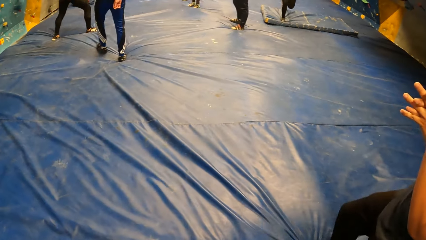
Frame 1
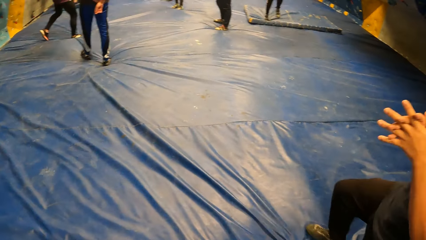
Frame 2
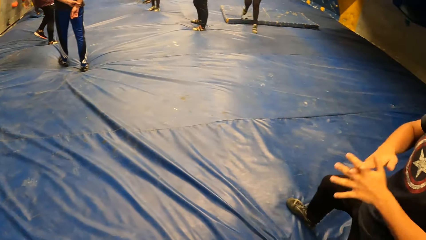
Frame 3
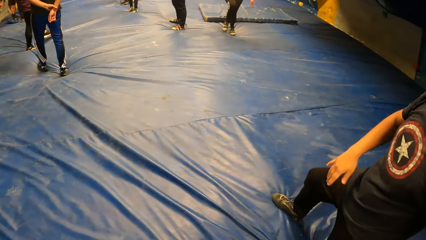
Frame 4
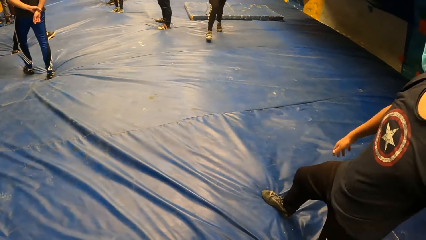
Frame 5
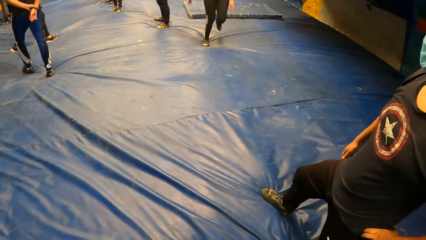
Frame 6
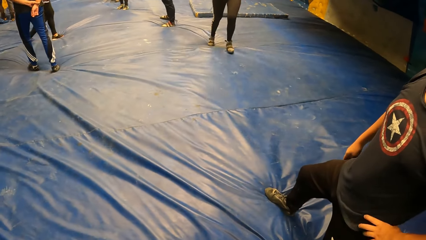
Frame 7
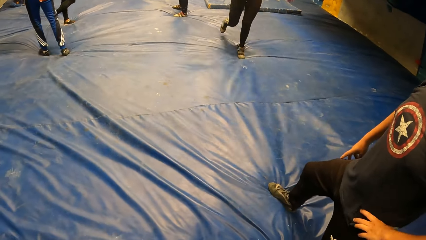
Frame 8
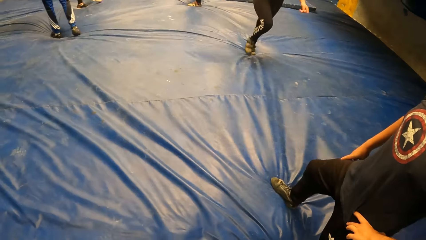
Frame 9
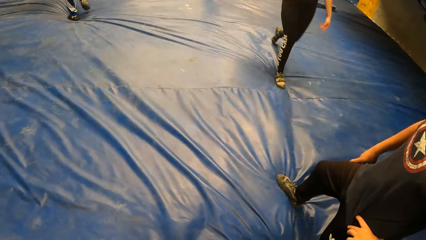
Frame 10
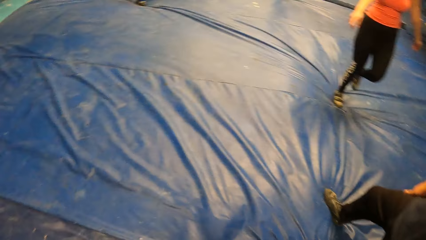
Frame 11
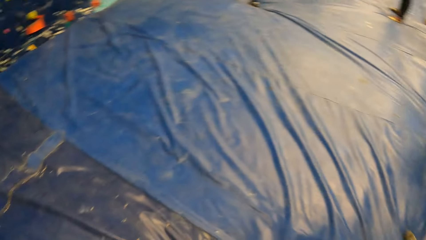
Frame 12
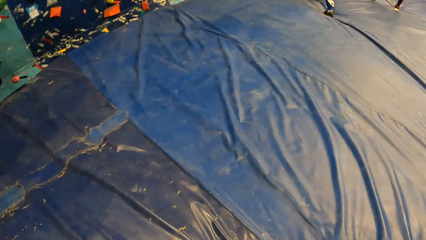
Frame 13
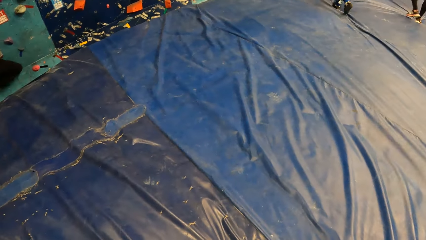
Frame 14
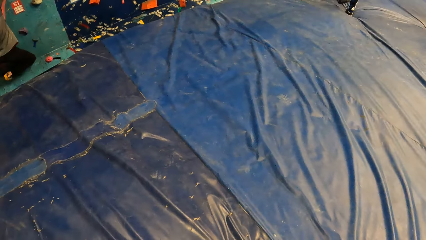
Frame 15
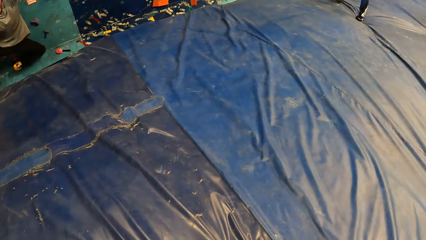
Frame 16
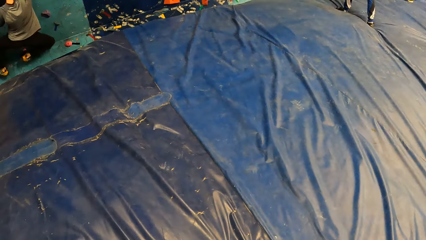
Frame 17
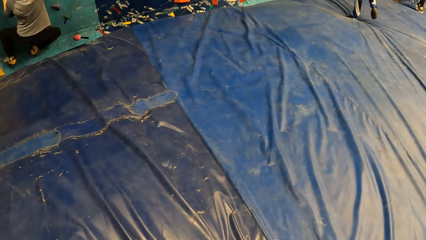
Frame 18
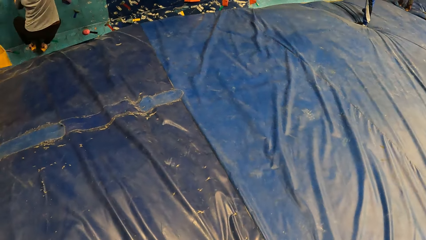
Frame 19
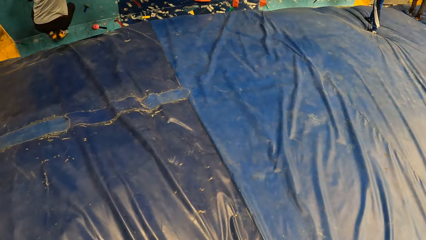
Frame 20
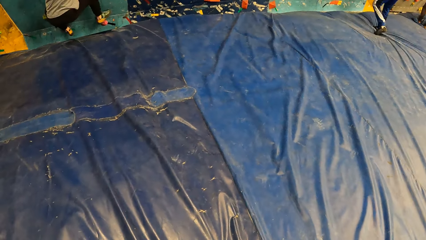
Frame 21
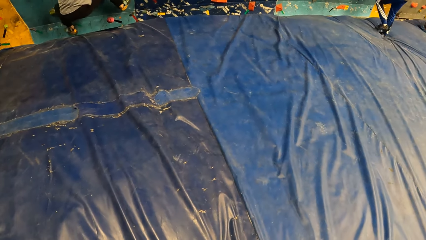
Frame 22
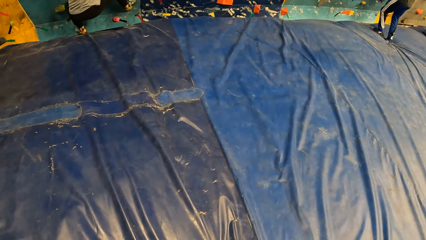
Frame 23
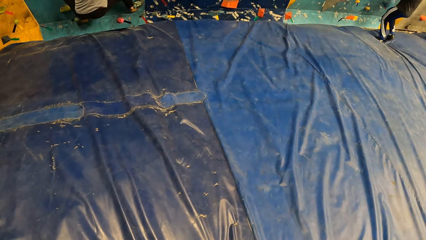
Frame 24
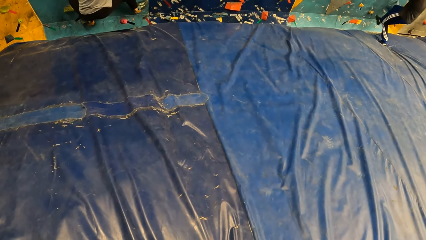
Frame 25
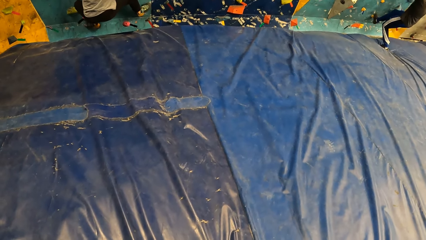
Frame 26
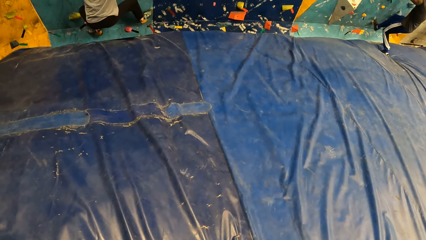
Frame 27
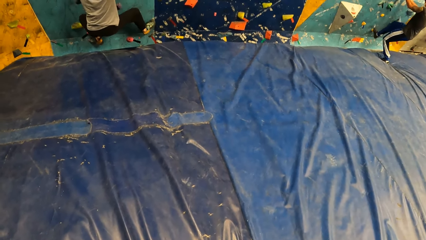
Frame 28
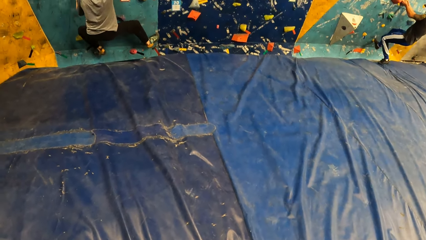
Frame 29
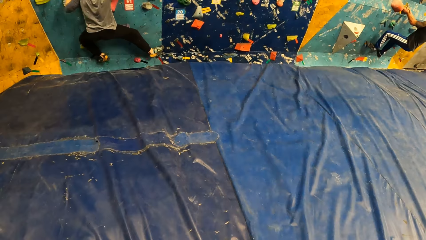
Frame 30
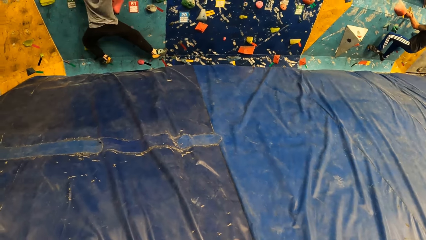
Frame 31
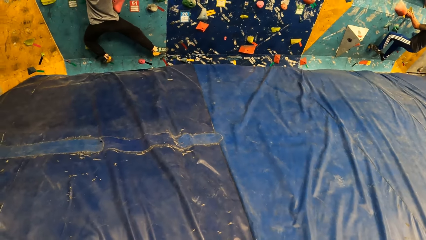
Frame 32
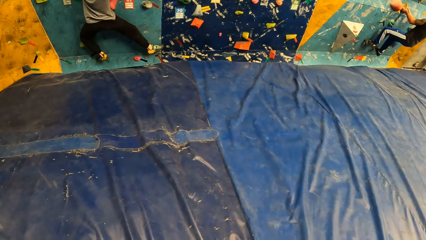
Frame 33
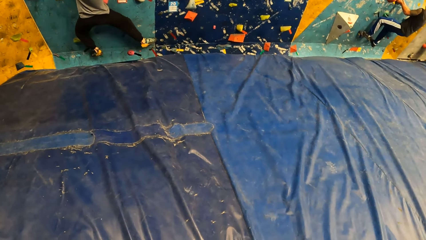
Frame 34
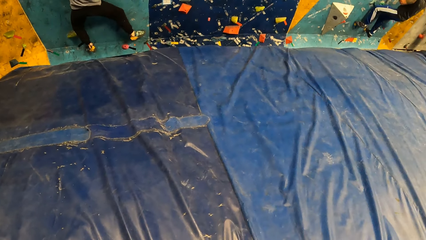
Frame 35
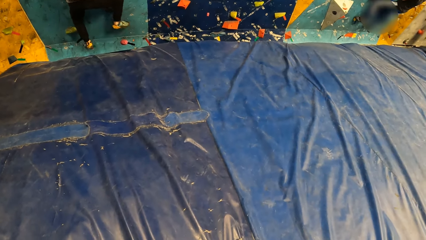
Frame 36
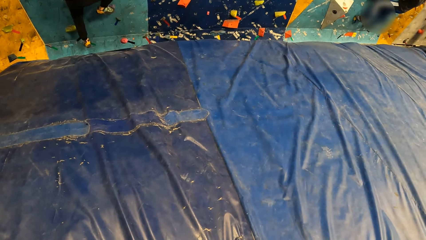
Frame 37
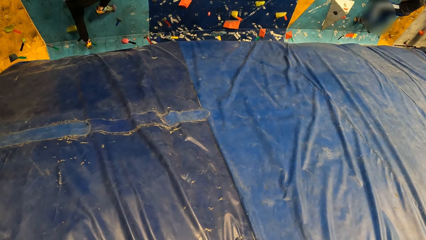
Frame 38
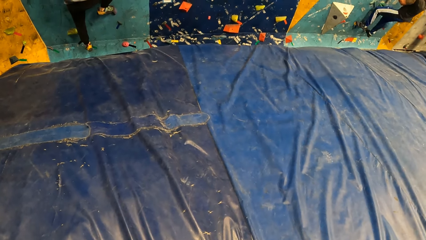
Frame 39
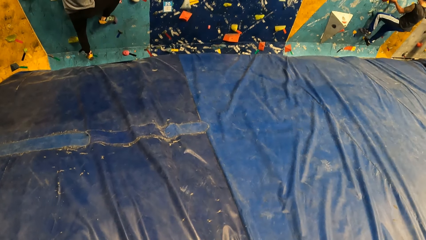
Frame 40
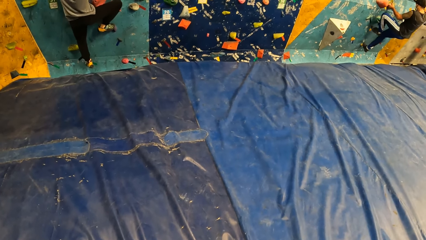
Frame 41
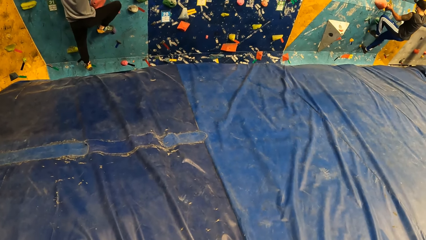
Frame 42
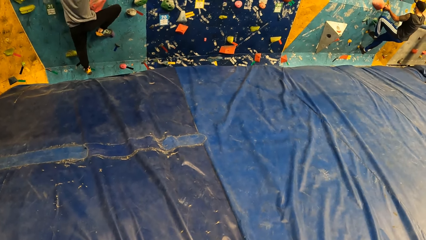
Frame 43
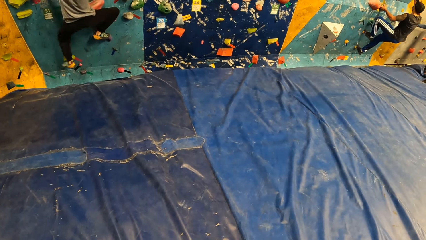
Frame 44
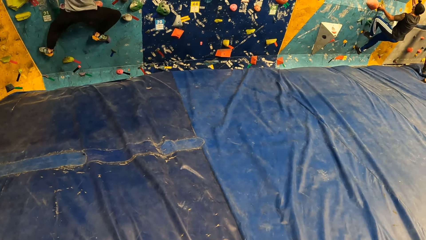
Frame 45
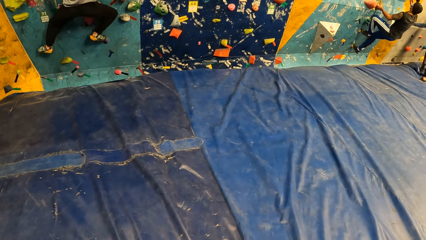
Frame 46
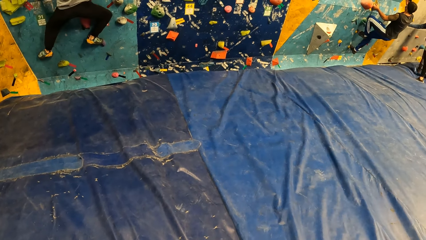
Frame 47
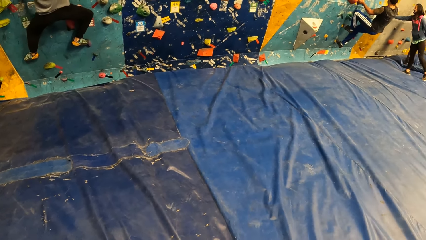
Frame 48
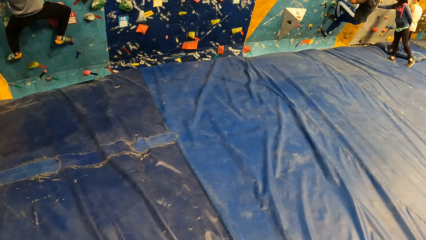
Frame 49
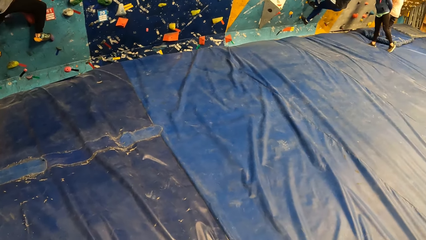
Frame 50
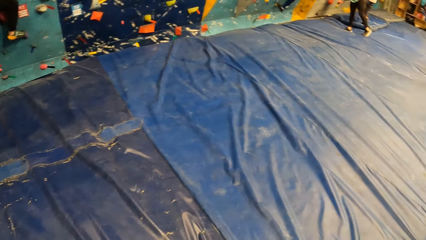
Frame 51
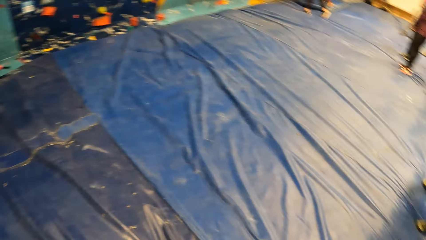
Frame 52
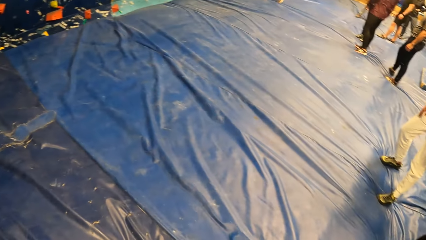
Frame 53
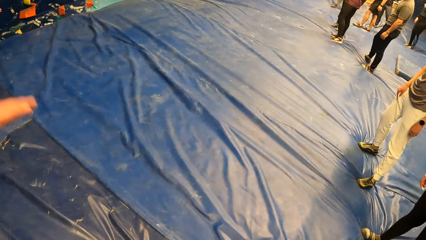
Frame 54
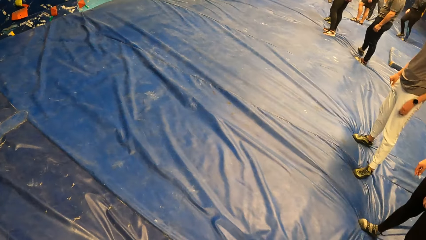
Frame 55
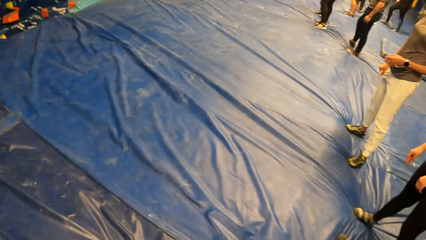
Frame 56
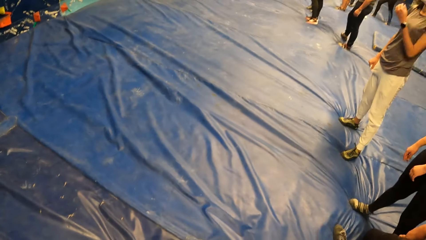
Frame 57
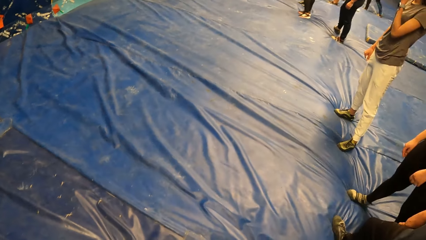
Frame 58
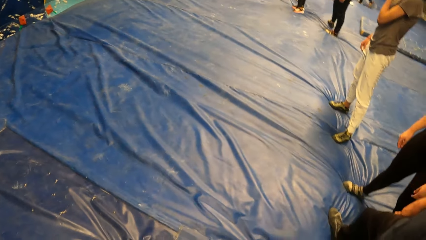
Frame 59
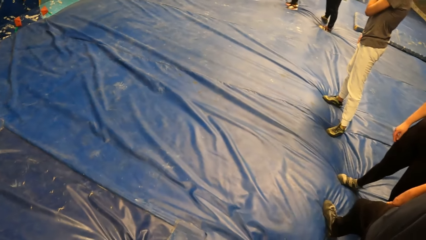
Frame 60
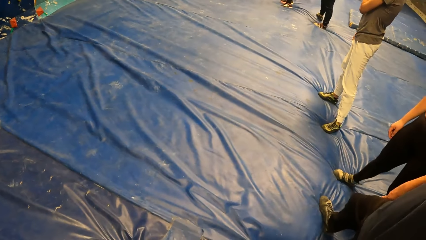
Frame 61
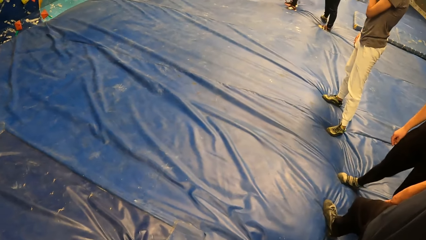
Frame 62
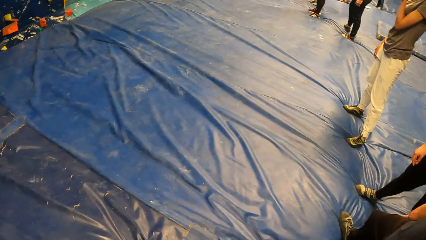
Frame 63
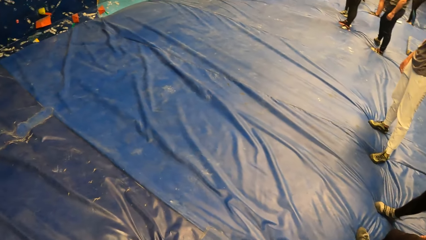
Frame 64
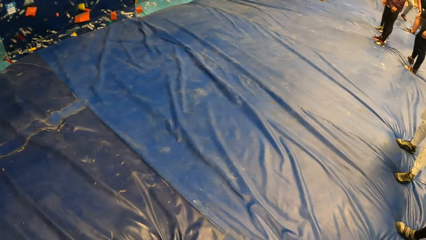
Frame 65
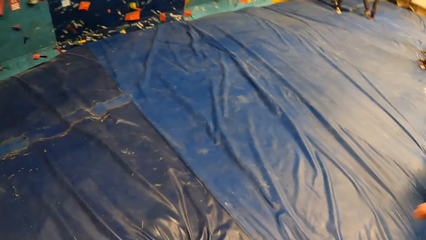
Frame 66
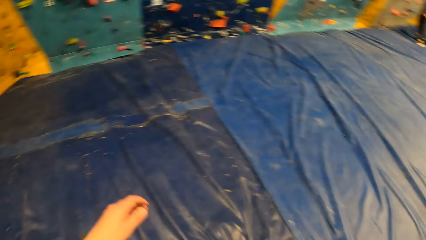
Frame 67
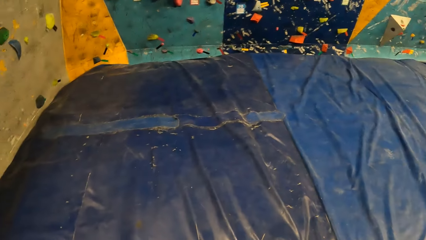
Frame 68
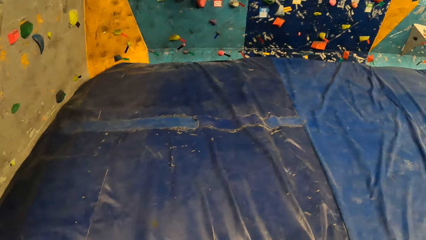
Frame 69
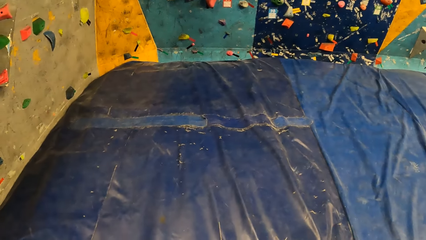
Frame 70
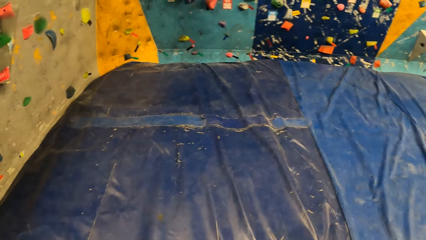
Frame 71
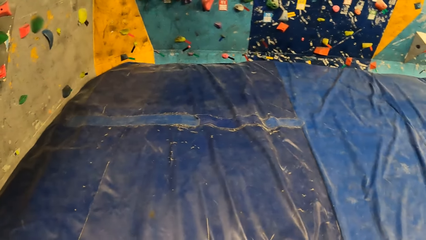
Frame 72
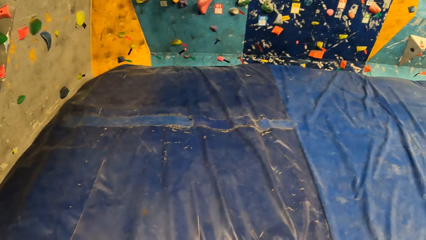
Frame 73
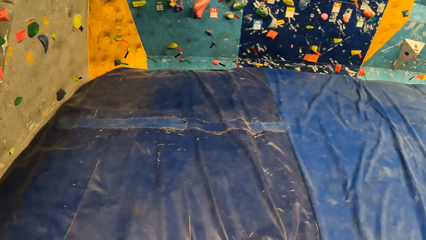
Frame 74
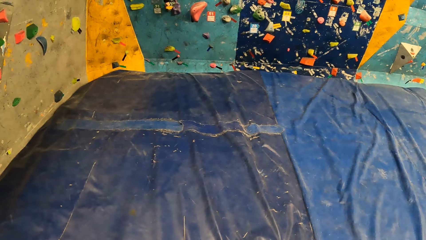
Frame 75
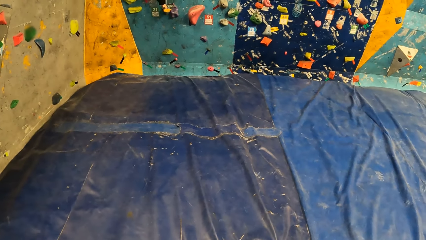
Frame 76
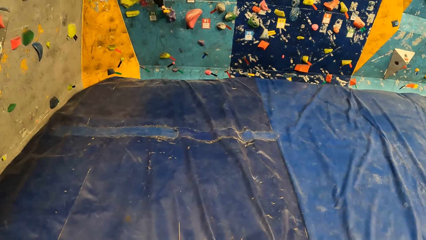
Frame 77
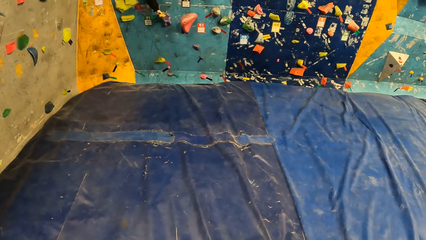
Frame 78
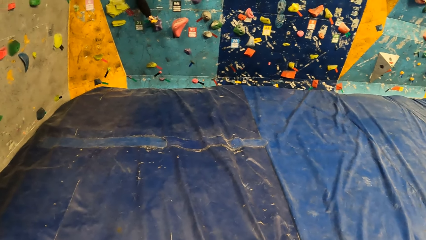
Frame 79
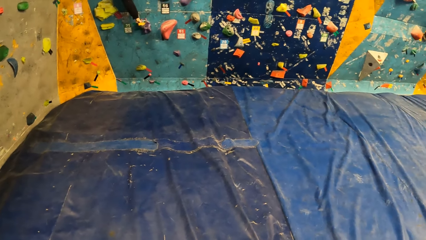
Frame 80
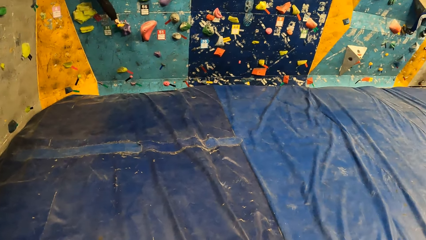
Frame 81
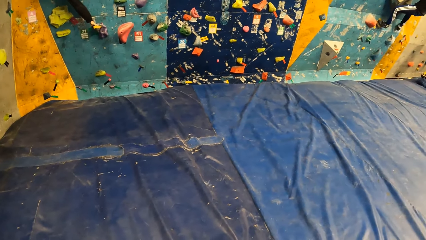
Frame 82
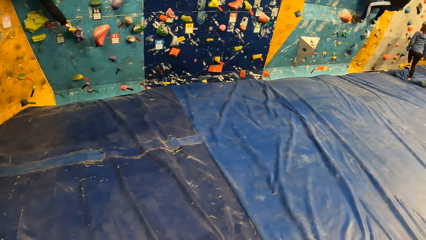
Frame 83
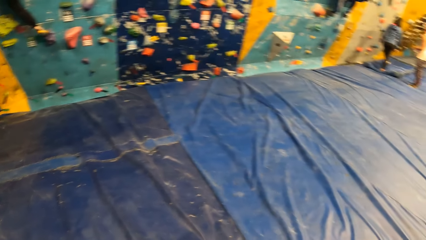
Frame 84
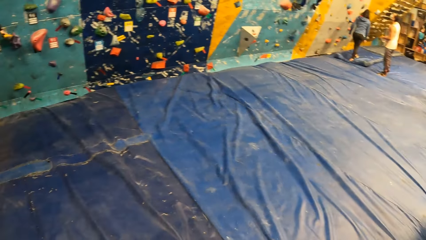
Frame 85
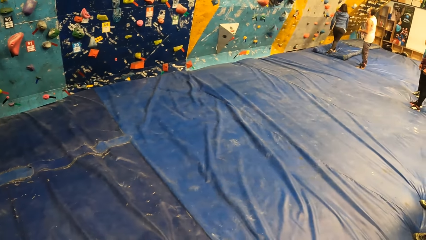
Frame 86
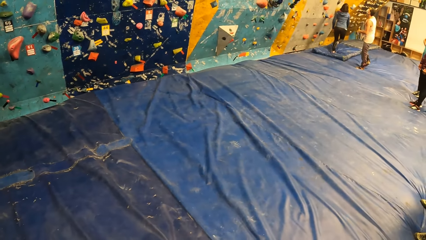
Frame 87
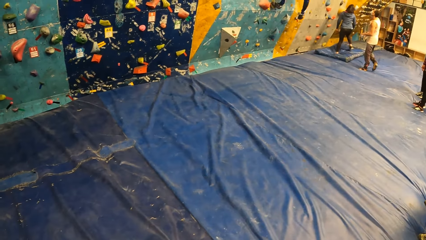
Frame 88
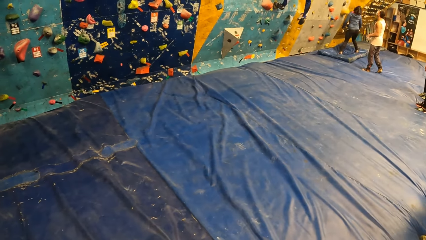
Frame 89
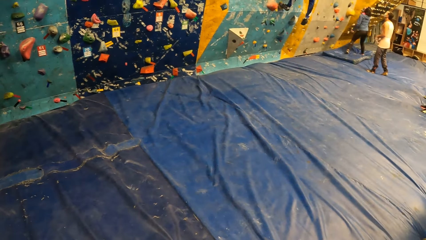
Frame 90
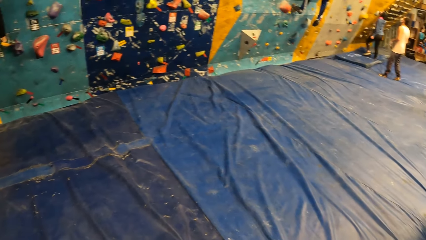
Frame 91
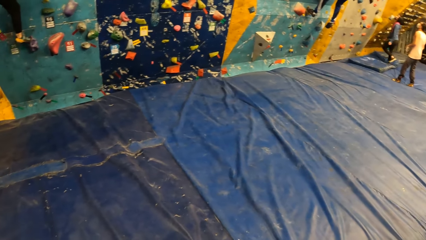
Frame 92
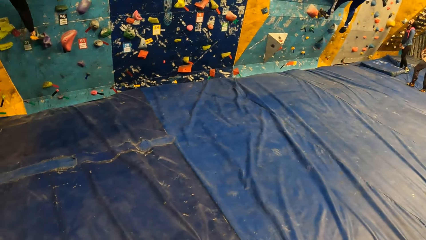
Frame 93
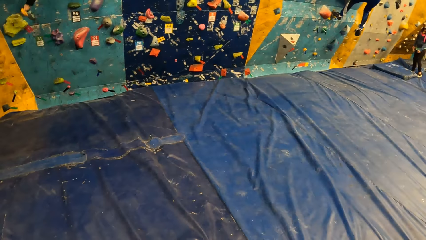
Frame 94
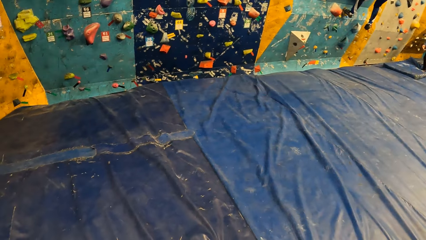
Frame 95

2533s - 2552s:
A man climbs the bouldering wall with both hands. The camera wearer stares at the man's activity. They turn around the room. They stare at the man's activity.
